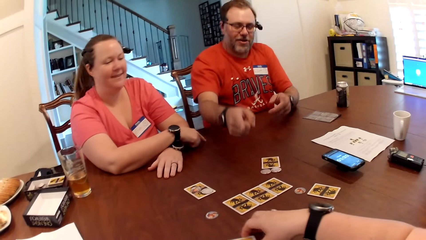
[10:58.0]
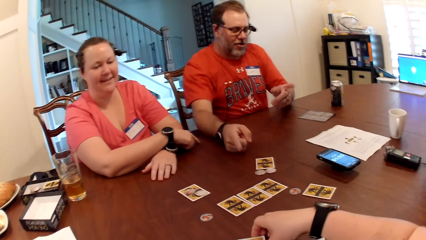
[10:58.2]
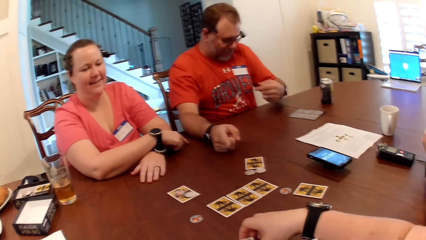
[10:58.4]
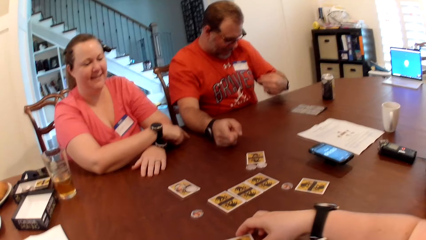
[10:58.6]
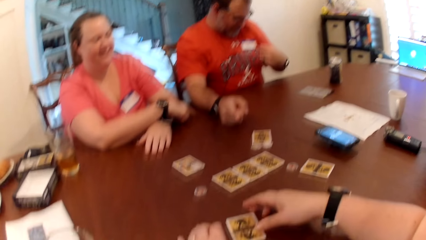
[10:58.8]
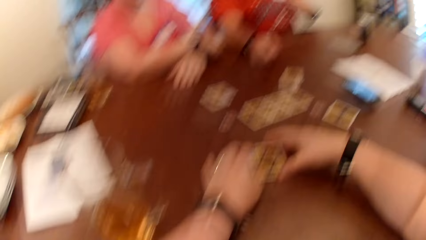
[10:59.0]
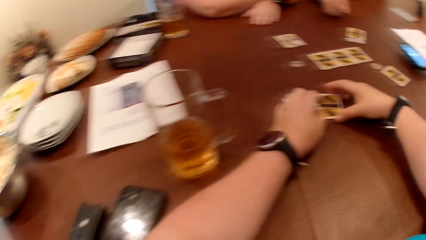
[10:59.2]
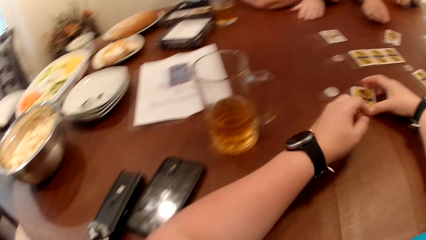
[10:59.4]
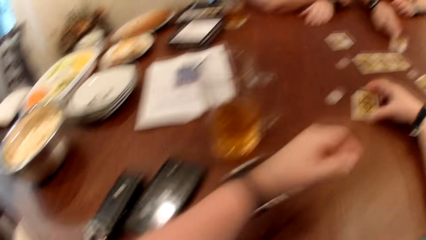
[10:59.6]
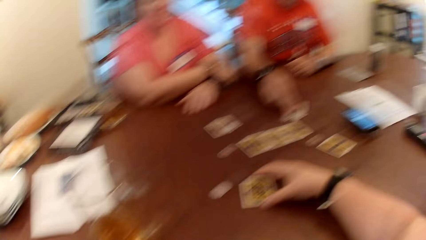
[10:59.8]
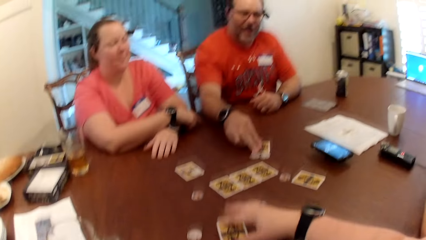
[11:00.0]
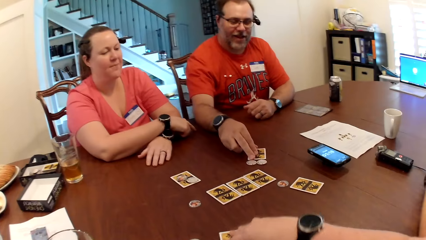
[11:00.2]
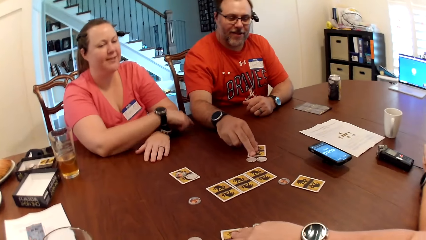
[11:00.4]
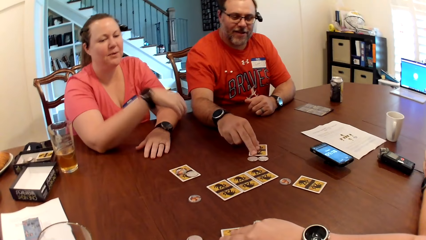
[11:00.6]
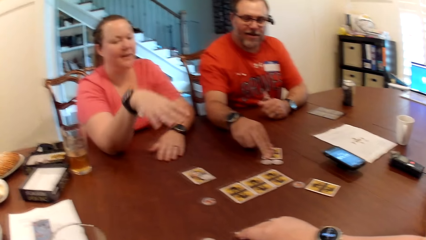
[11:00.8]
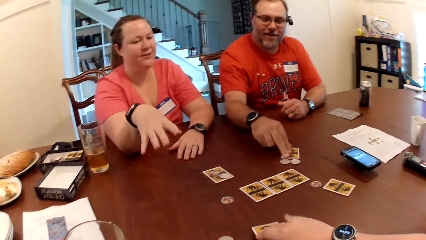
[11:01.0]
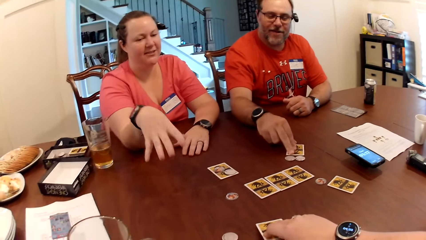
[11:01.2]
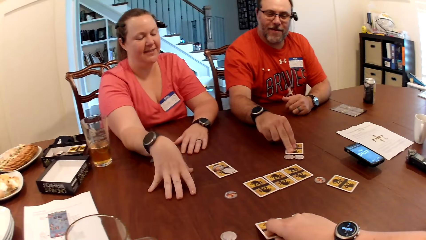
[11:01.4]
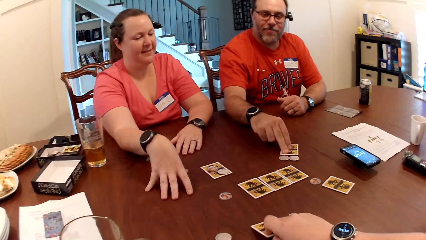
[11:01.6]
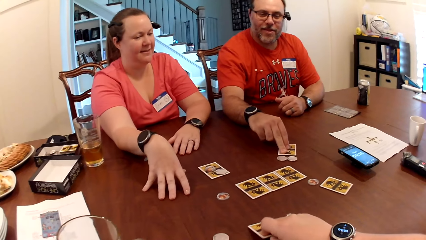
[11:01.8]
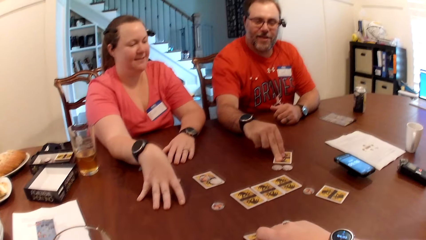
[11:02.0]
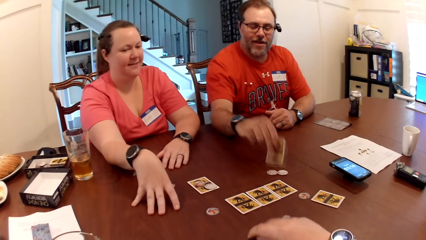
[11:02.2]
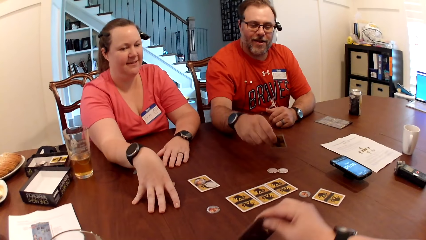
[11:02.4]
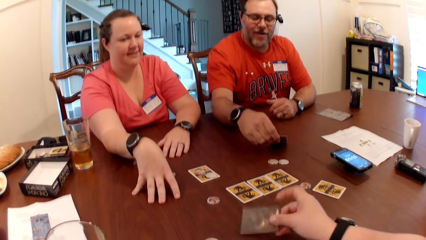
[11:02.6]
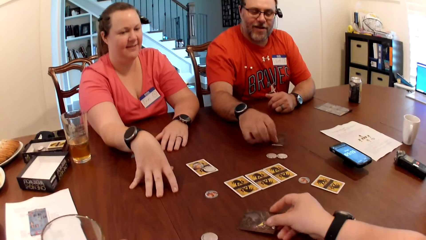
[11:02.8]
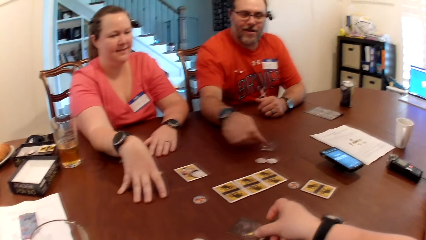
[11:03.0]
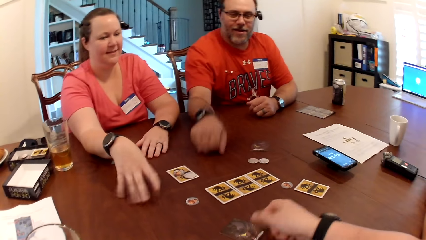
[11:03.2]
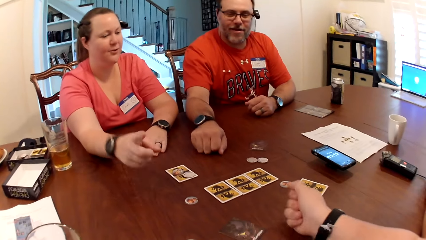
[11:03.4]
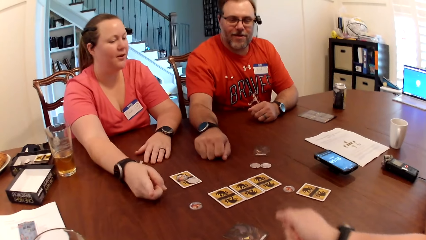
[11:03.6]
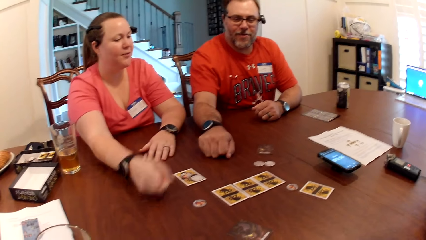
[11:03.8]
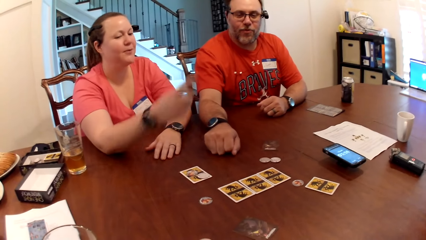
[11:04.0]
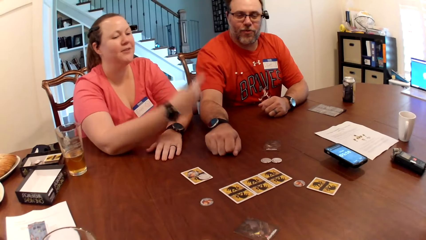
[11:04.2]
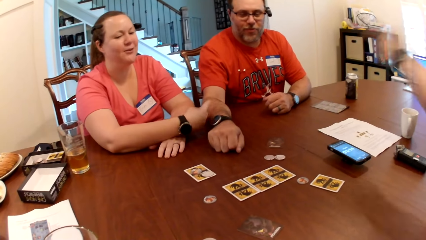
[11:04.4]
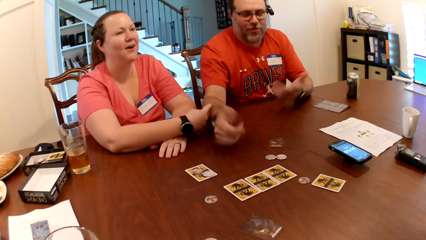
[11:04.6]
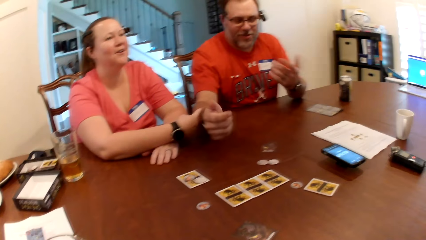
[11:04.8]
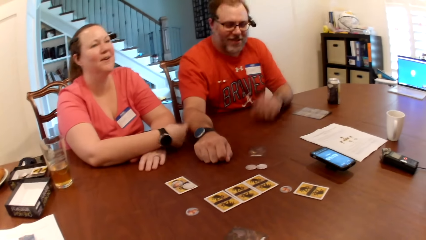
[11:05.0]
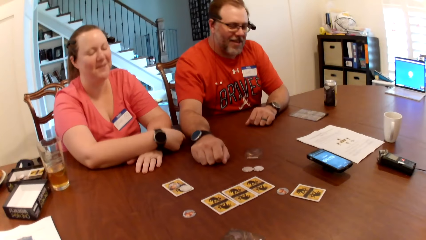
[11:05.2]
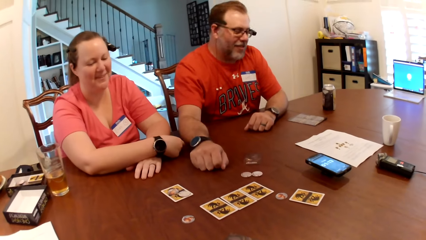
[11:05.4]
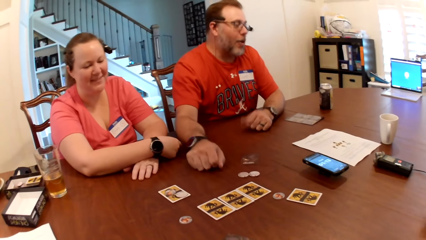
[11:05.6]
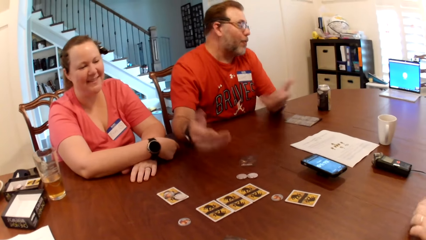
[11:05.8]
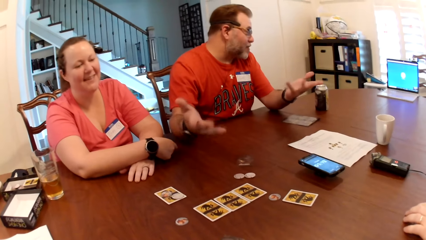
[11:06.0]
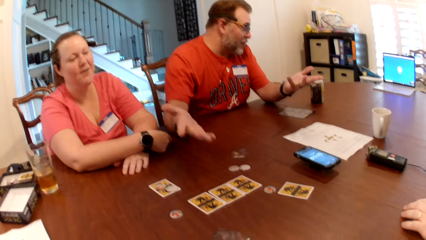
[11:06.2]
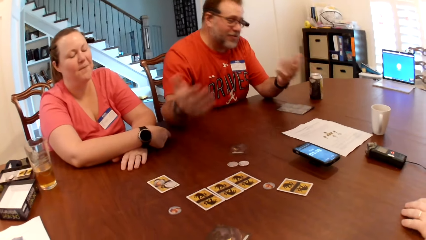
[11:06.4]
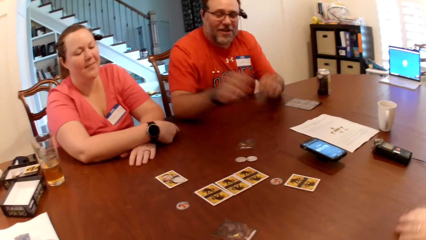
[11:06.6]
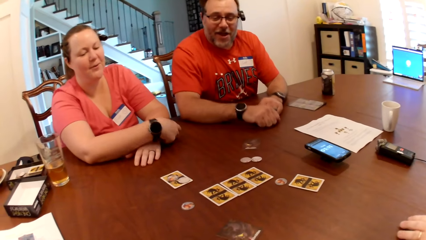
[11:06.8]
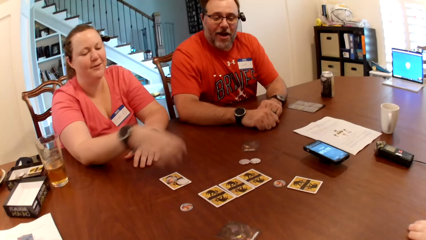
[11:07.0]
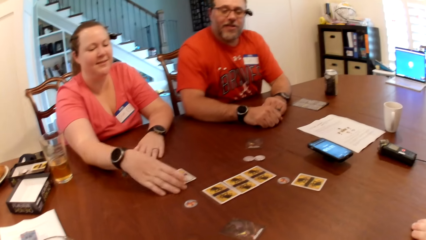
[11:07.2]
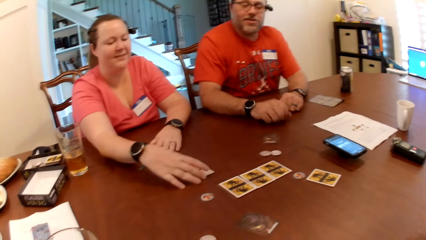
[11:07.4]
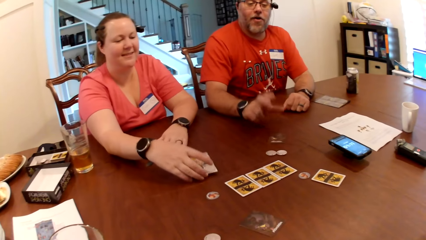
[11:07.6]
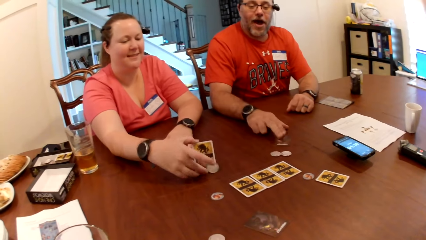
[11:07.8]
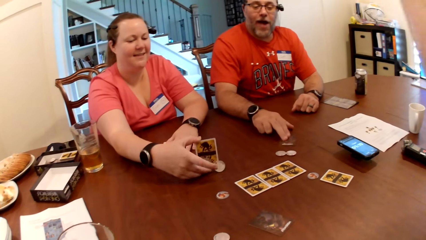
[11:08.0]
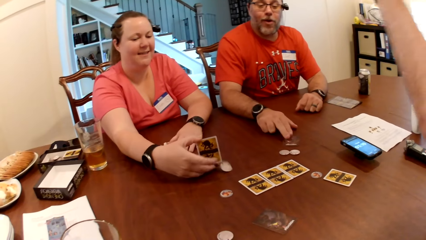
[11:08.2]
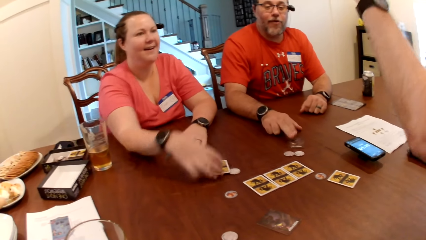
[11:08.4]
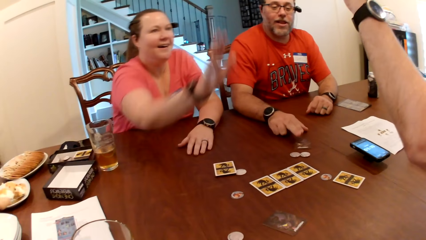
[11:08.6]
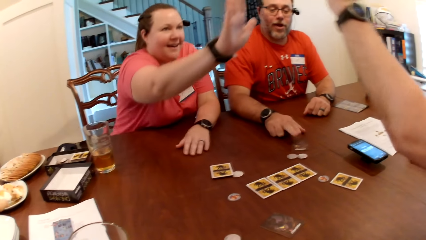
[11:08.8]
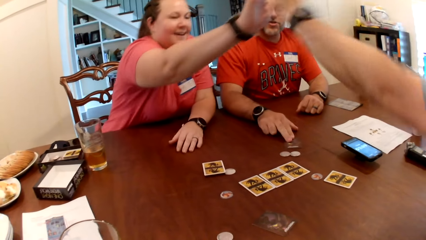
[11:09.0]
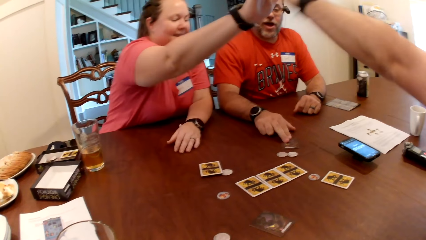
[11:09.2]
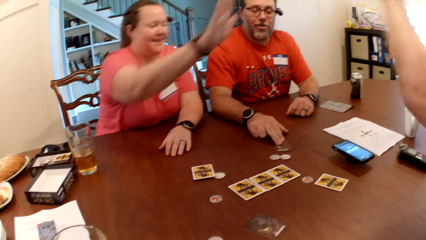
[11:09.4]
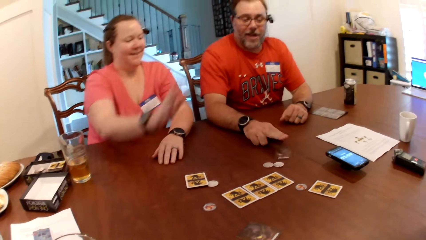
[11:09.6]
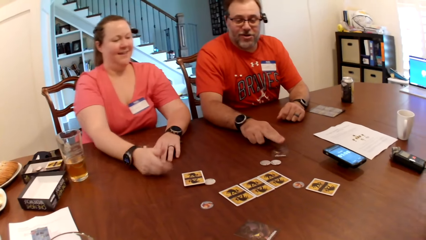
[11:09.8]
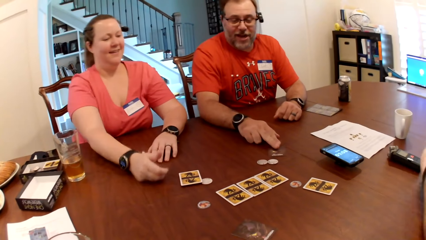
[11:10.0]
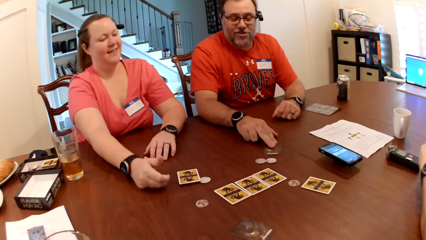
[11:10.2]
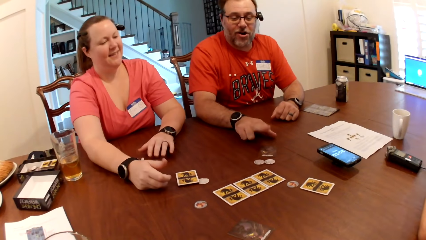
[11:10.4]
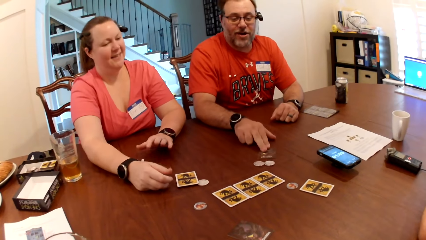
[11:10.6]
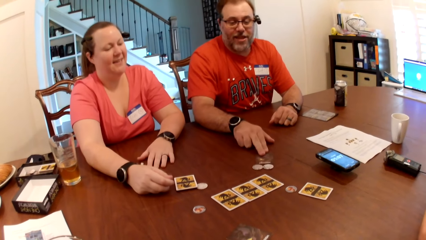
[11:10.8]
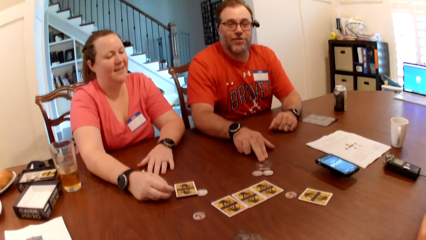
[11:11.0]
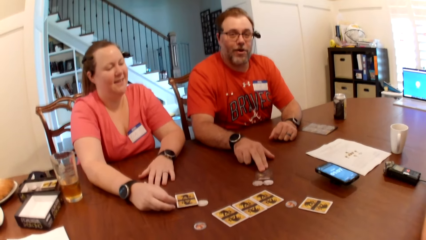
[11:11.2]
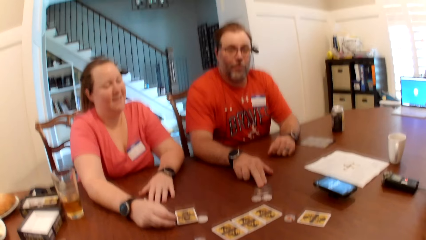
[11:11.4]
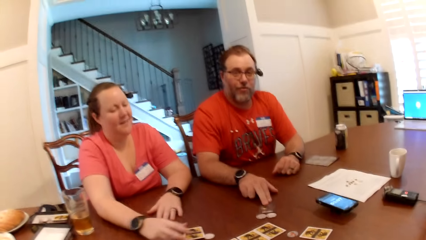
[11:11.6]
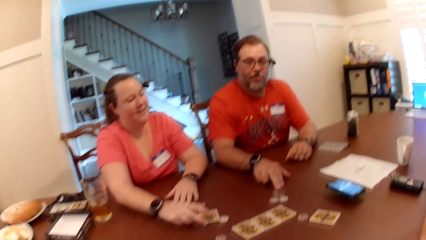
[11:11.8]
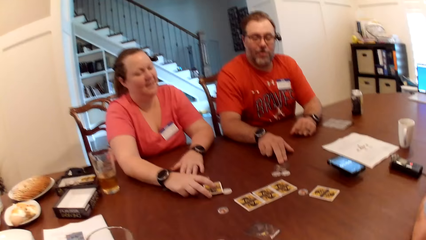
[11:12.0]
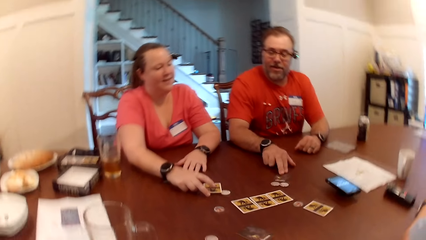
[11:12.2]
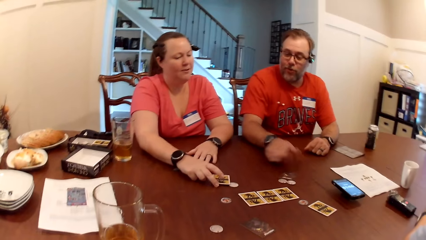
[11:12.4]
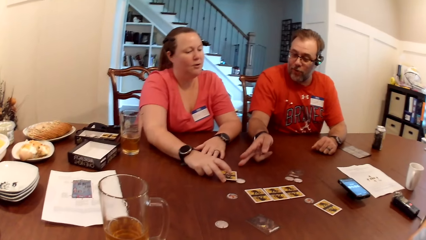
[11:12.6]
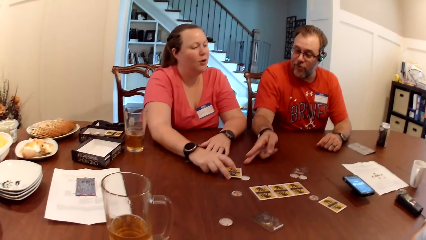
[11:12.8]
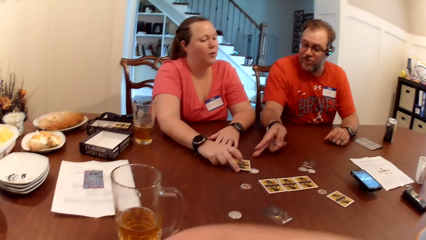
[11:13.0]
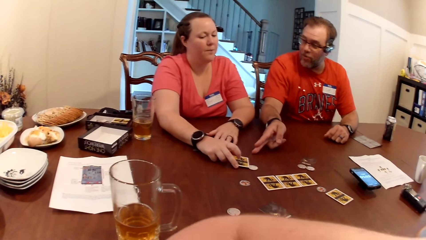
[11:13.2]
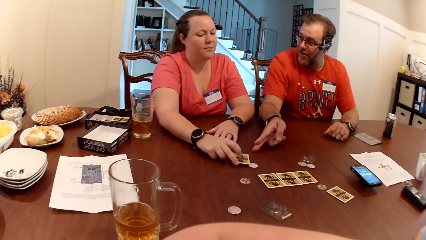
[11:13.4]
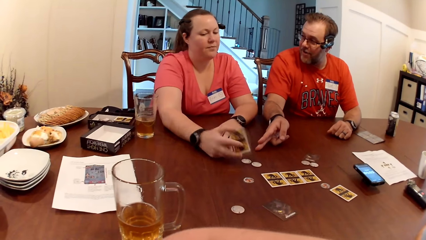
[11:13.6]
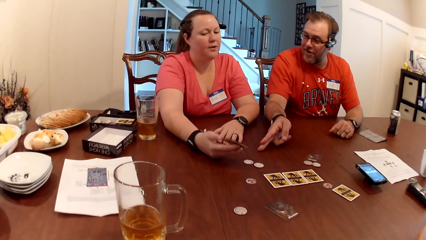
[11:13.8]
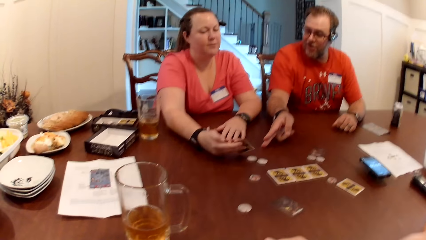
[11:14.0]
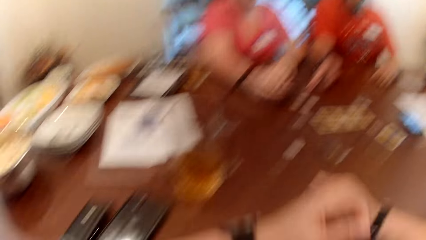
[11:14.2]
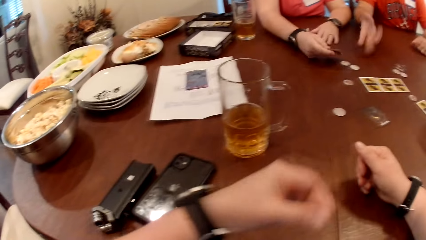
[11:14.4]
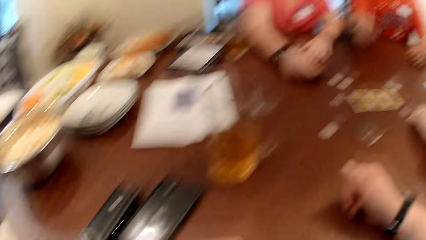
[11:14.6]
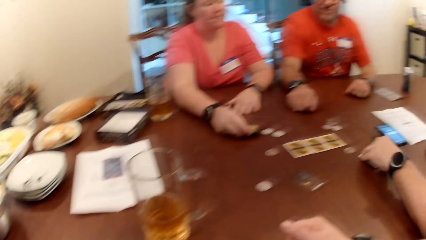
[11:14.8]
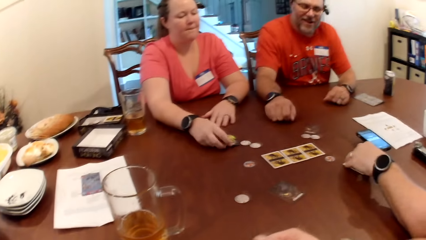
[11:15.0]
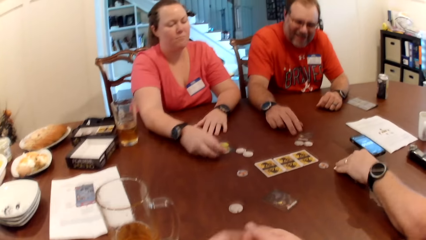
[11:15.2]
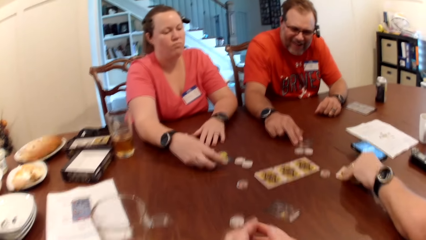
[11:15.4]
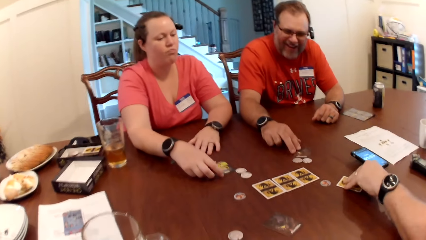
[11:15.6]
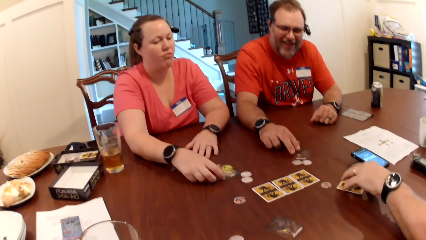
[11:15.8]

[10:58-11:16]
The camera wearer flips a card on the table with her right hand. A man flips a card on the table with his right hand. A woman flips the card on the table with her right hand. Another woman high fives another man's left hand with her right hand. The other woman holds a card on the table with her right hand and turns a card.
